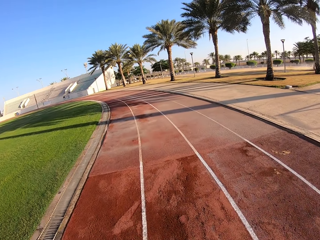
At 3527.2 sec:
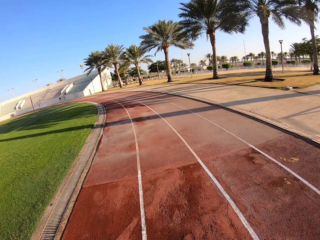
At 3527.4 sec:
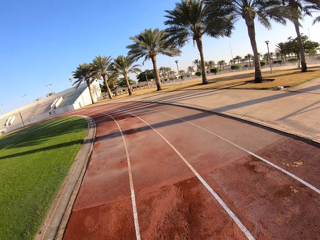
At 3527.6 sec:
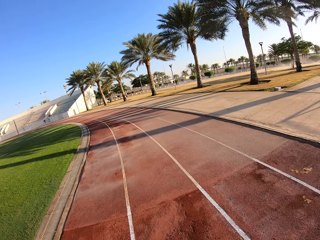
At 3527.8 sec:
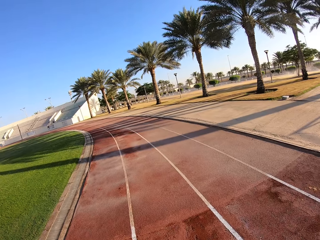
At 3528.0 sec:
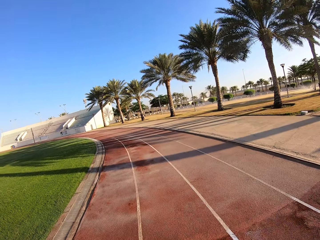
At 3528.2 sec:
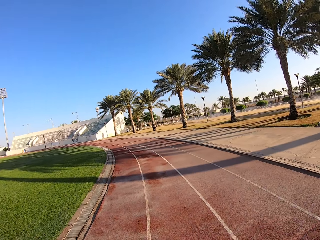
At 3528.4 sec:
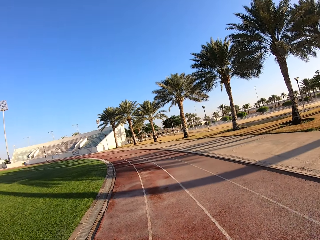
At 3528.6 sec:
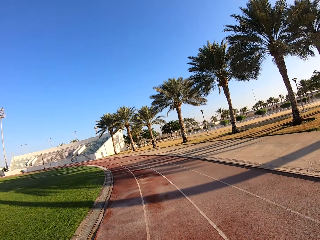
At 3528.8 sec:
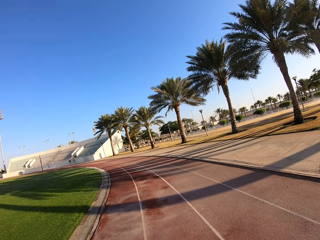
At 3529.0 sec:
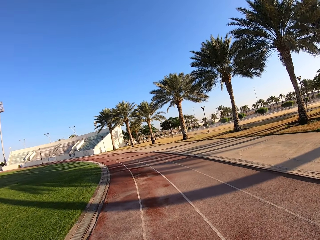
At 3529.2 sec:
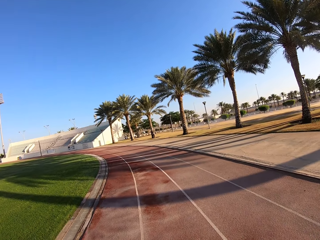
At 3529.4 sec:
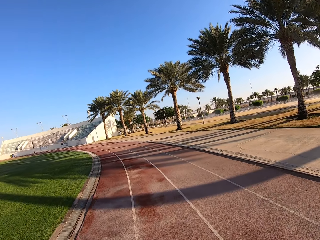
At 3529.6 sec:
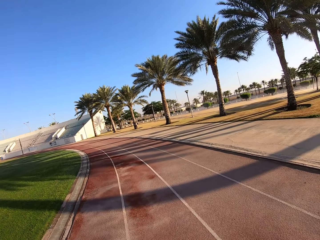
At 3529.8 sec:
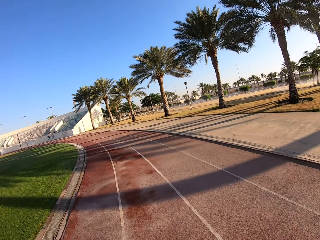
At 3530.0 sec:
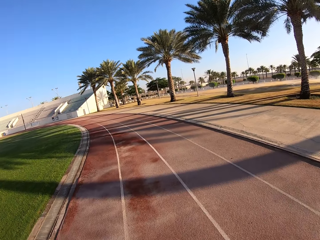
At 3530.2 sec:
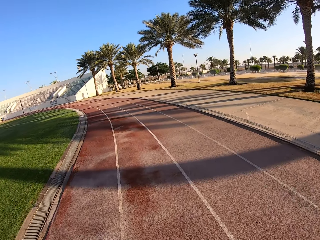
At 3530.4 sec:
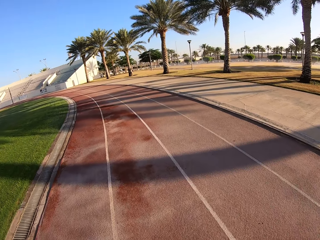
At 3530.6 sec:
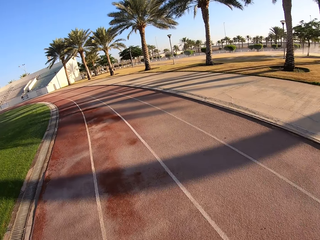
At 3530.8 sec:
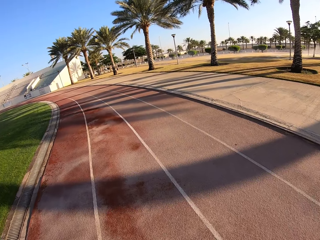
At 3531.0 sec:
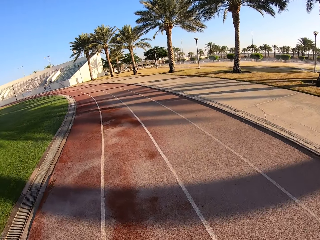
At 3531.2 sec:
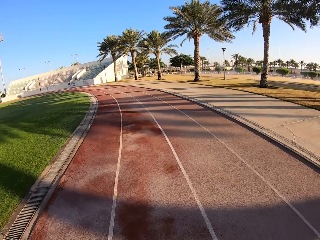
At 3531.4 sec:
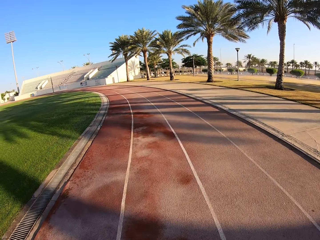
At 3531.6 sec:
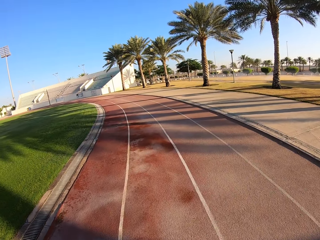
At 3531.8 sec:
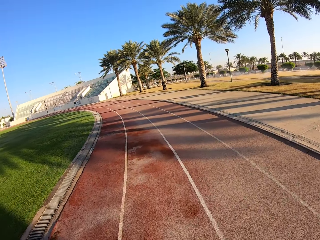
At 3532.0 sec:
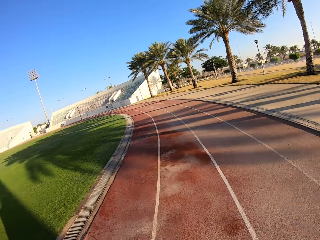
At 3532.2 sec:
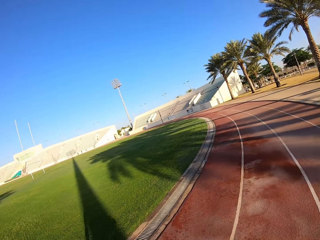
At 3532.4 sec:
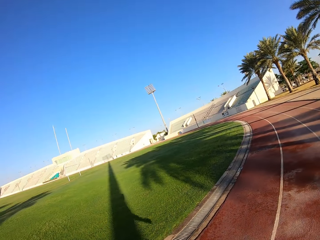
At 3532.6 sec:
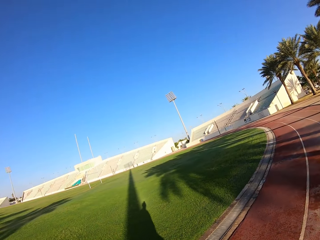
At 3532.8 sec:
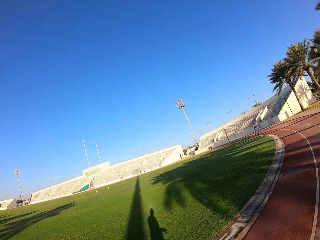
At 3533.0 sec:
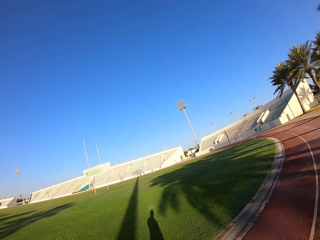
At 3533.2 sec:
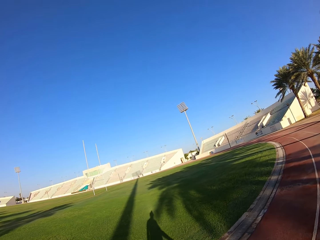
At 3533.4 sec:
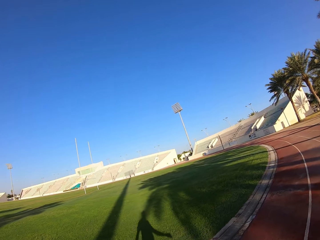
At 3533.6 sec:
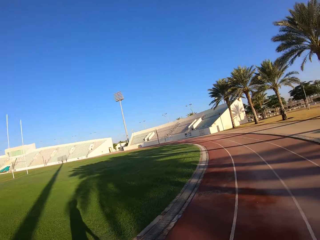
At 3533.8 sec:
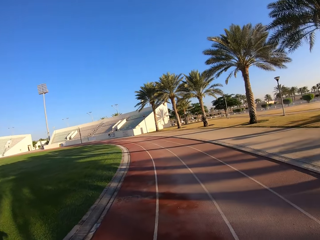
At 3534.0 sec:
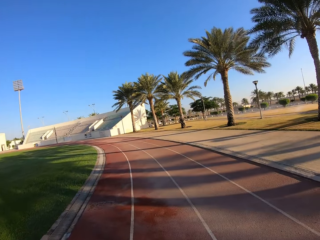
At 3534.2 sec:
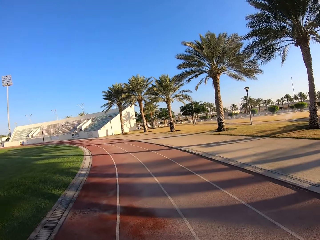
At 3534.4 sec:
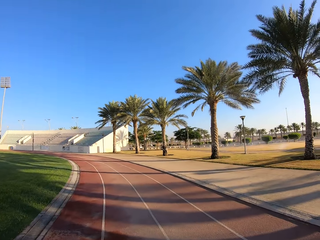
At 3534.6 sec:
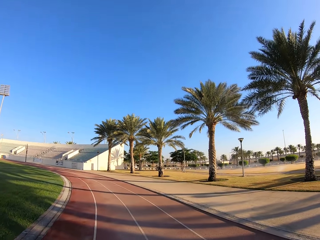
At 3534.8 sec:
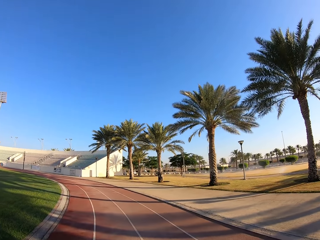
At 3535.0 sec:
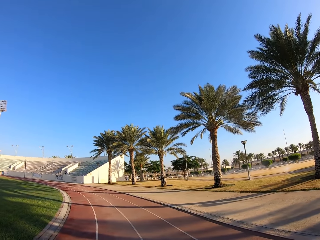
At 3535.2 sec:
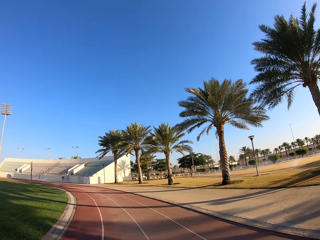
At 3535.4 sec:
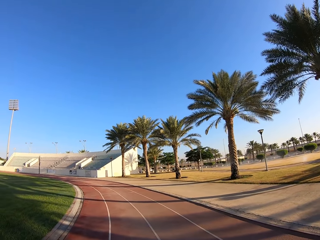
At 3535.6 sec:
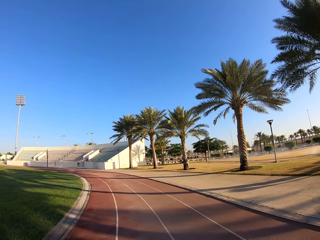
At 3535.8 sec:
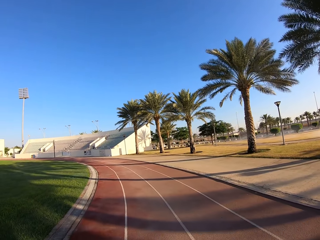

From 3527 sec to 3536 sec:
The camera wearer walks in the field. They walk on the track.

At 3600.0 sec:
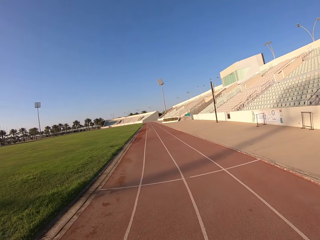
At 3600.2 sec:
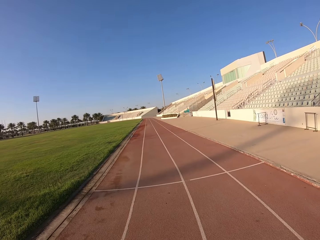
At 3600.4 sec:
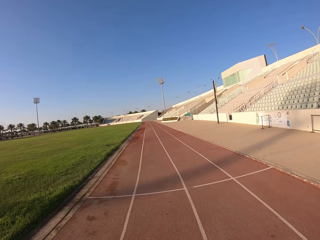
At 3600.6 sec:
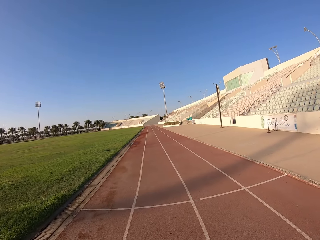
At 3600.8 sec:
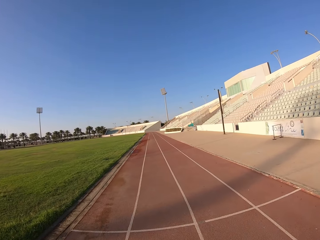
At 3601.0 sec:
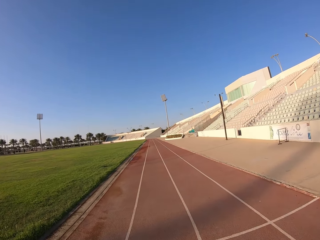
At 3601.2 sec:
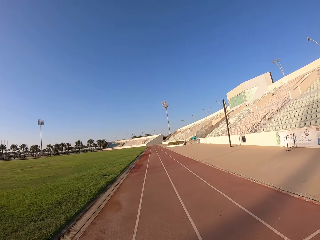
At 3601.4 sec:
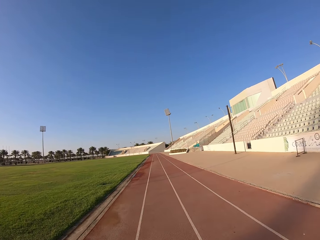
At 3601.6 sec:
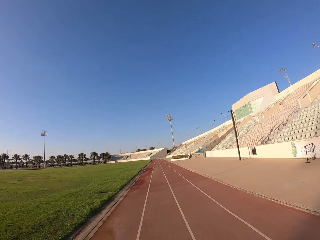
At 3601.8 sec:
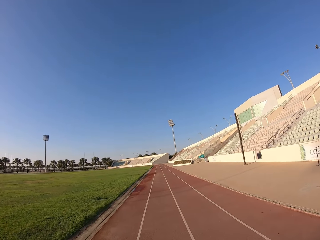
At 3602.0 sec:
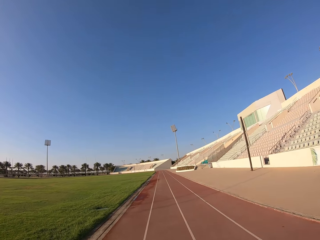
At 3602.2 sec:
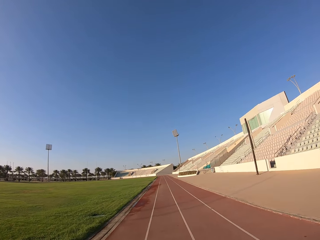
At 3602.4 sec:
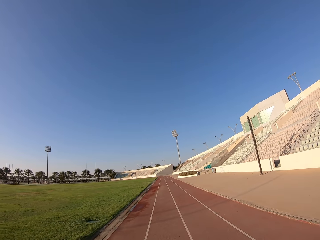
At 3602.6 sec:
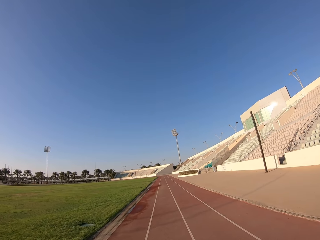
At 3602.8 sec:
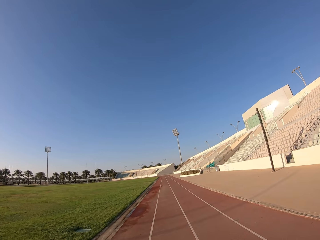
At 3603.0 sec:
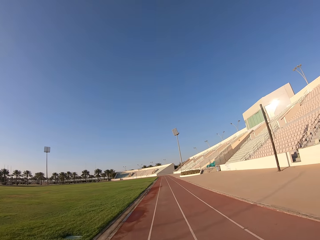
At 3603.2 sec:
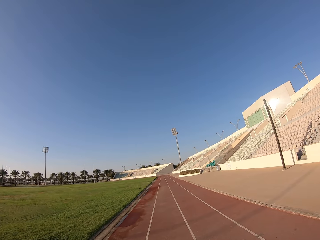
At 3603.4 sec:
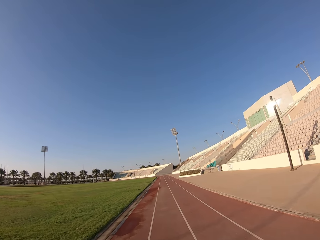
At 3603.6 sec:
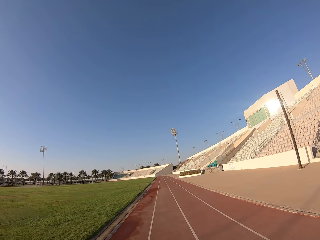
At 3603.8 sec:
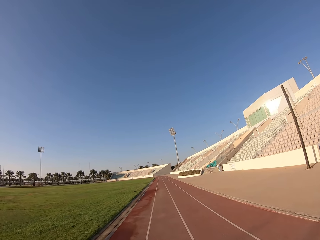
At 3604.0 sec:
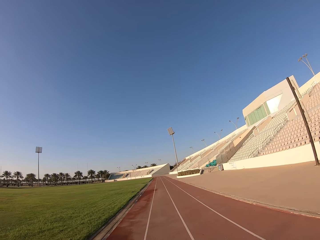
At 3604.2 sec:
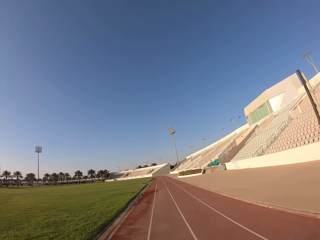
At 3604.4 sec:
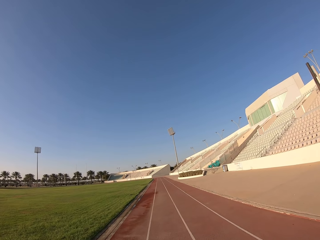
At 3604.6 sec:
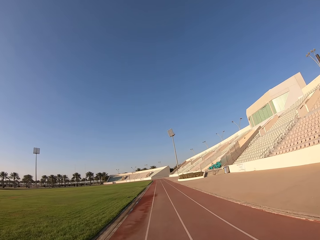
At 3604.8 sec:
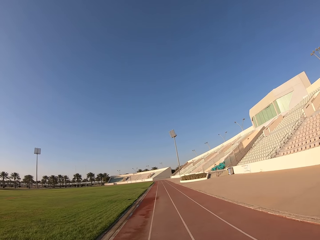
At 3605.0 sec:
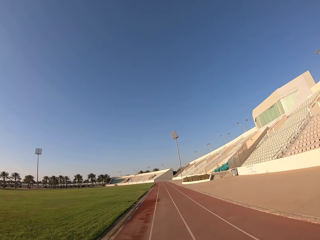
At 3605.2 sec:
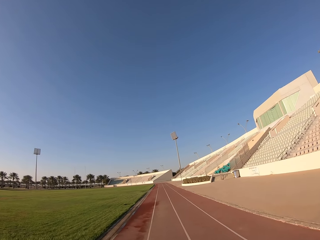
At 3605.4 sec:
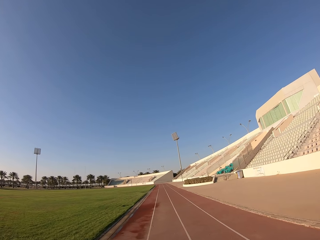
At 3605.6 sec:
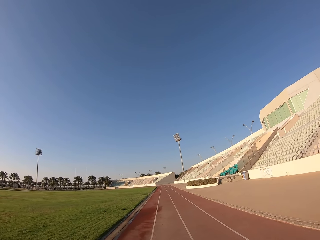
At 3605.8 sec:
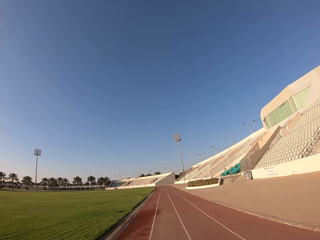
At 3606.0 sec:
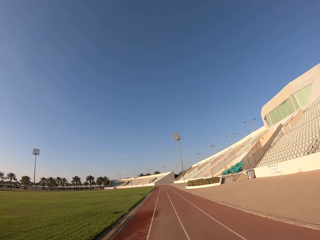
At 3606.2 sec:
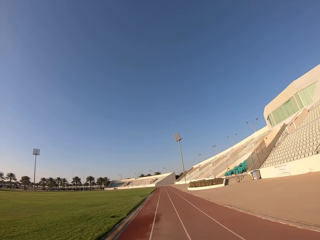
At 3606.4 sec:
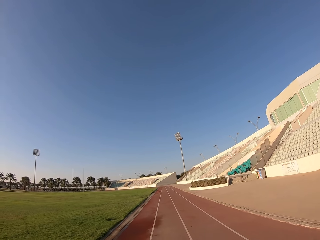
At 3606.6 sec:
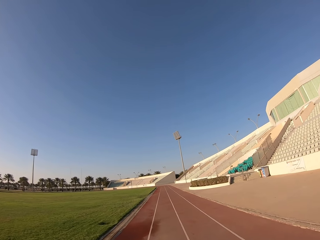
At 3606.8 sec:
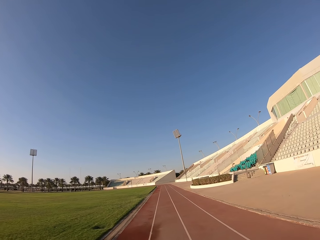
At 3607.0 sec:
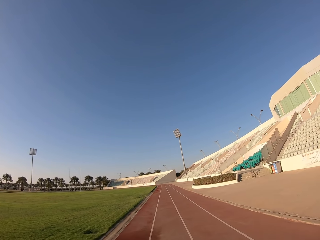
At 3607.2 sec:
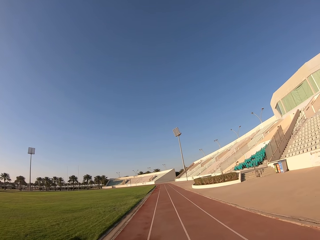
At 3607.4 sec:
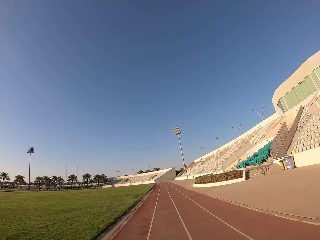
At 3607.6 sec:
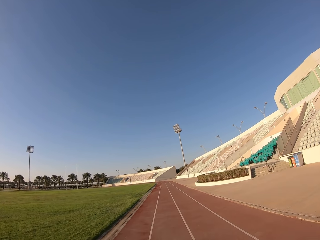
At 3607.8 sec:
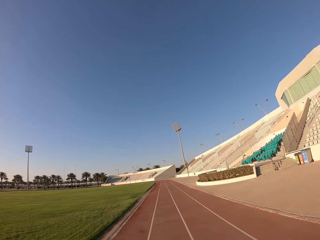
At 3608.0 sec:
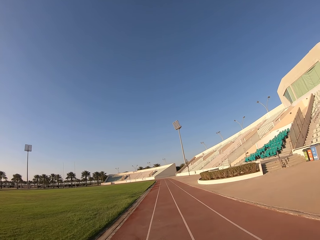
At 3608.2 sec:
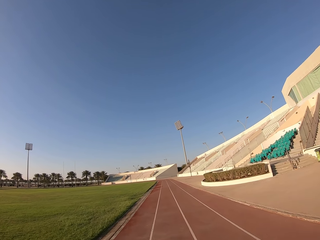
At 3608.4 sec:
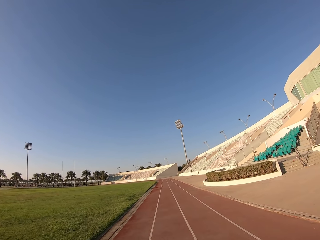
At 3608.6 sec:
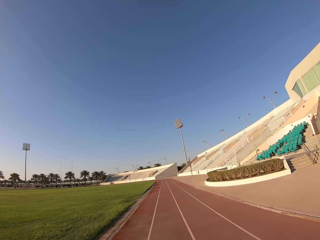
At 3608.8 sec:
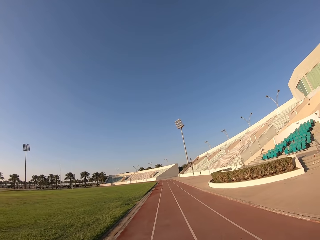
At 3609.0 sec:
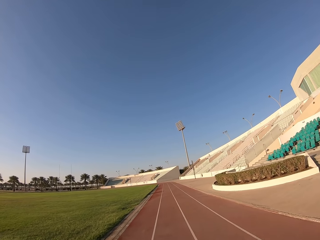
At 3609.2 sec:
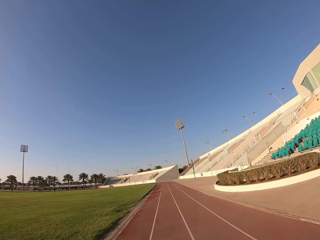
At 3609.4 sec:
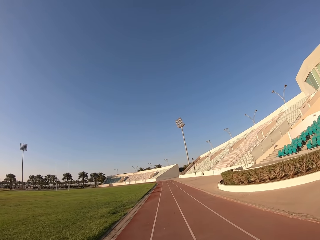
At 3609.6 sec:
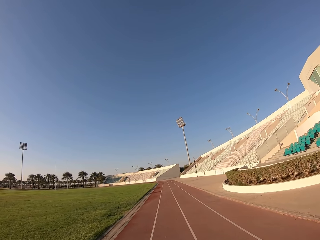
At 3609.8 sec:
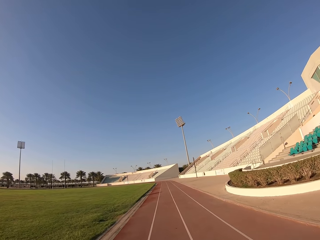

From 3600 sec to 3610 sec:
The camera wearer runs on the track.

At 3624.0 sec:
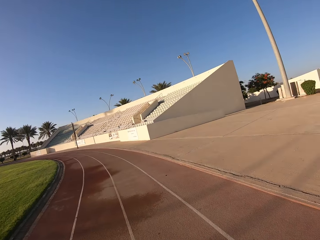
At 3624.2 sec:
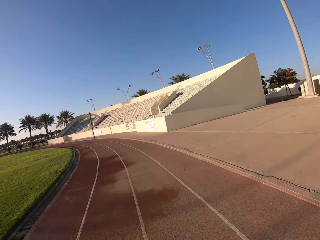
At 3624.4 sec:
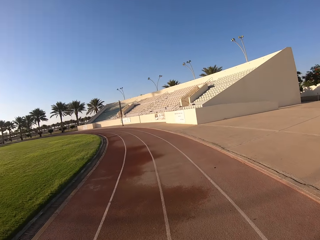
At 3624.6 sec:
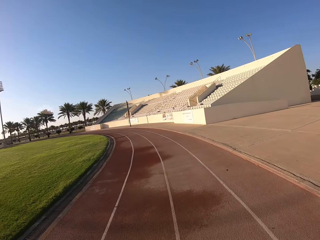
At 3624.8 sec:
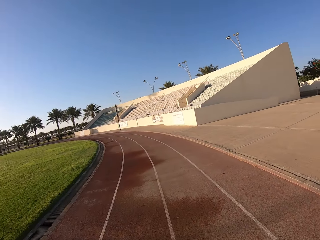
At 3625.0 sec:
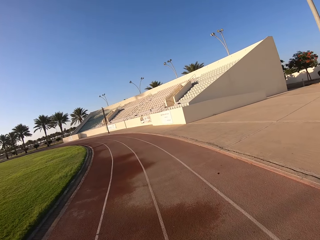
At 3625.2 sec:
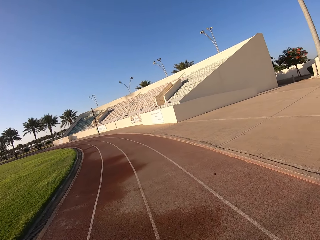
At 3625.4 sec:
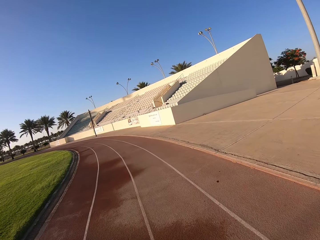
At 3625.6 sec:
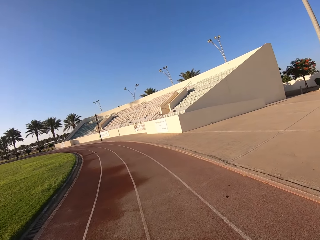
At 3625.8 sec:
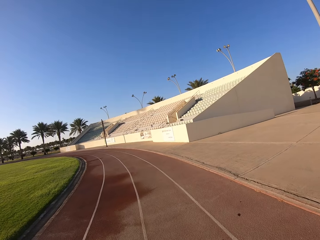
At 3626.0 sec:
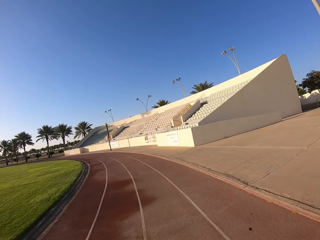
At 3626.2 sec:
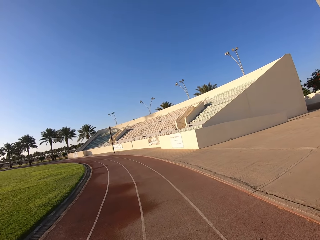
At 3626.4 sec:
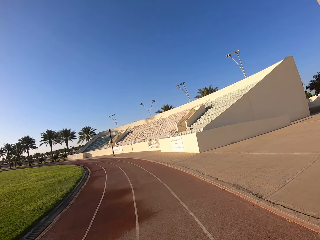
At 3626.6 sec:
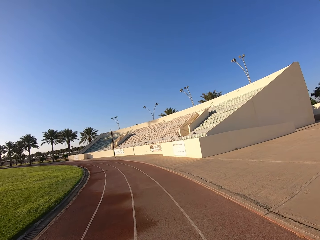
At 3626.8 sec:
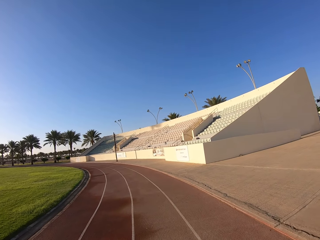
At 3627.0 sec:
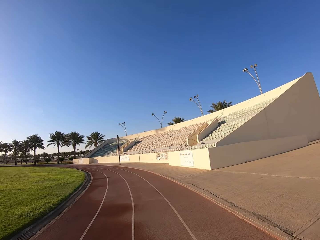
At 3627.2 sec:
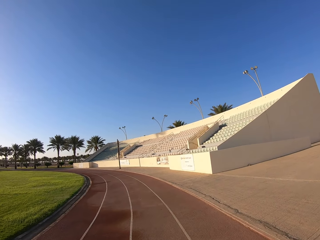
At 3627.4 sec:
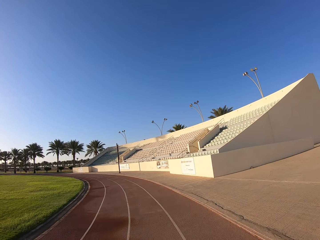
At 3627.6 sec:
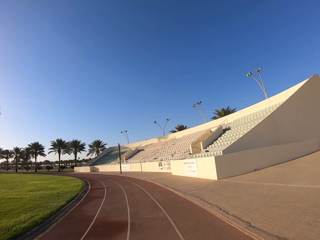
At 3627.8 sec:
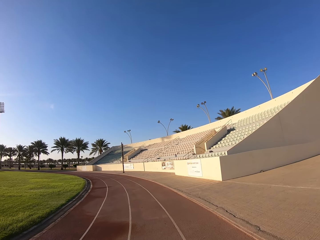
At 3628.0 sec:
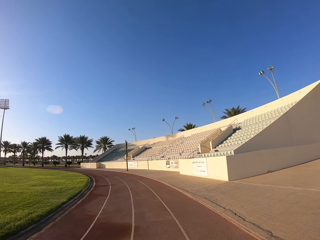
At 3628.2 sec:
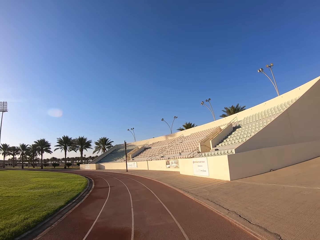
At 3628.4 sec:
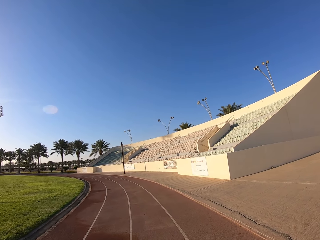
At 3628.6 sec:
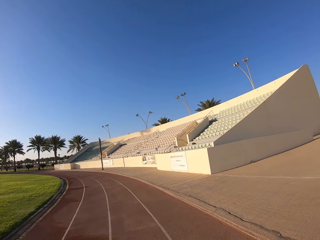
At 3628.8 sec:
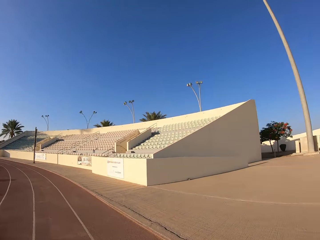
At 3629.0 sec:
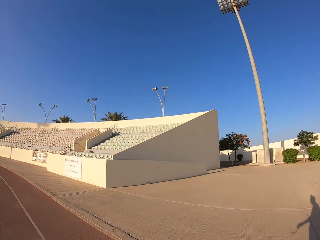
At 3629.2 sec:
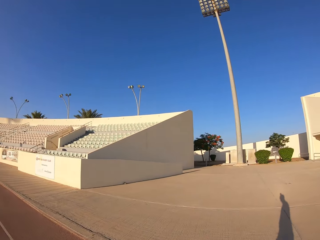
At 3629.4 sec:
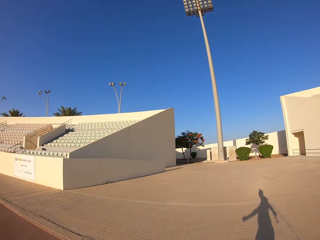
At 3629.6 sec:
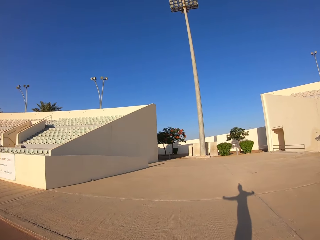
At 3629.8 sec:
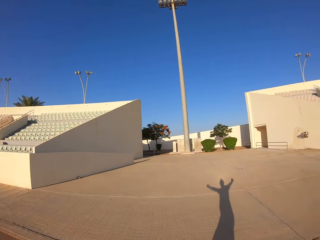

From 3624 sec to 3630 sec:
The camera wearer walks on the track.
